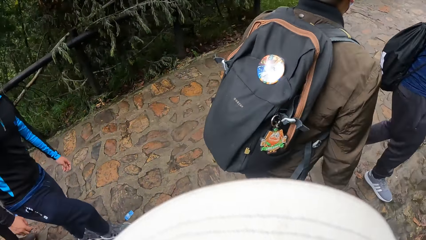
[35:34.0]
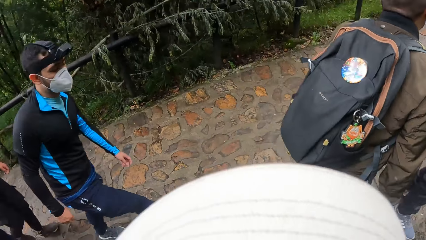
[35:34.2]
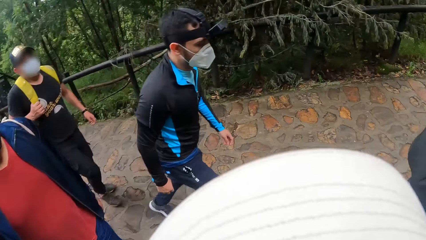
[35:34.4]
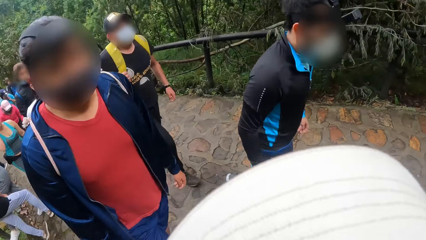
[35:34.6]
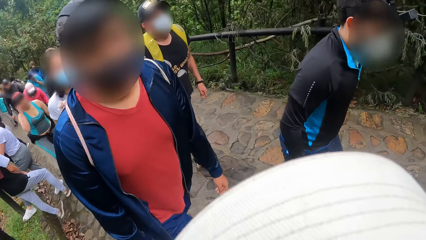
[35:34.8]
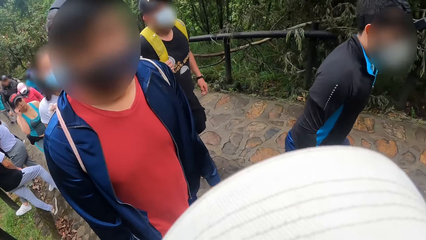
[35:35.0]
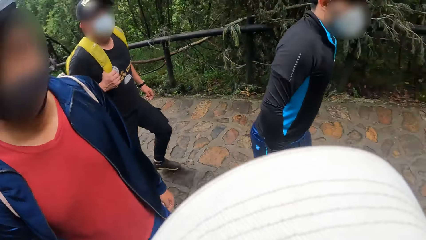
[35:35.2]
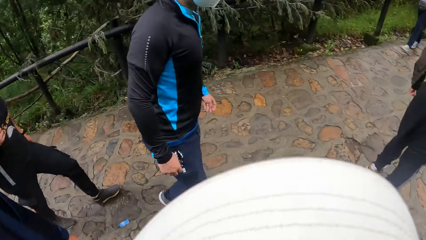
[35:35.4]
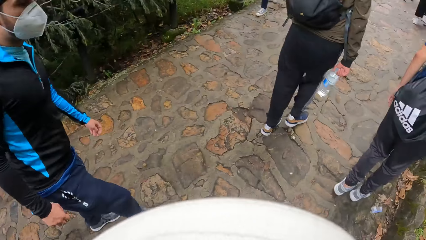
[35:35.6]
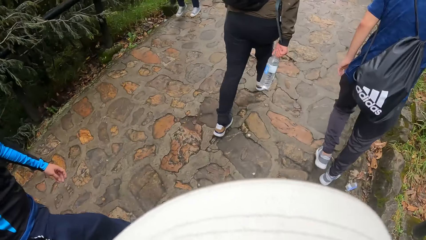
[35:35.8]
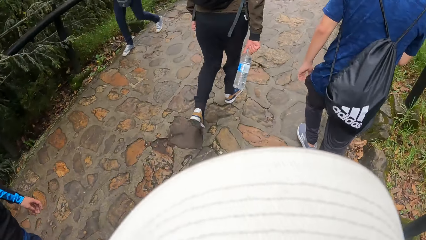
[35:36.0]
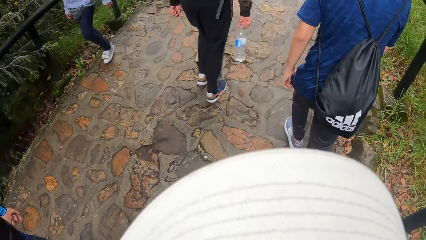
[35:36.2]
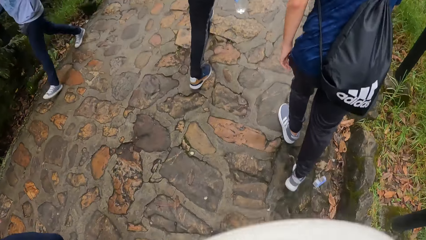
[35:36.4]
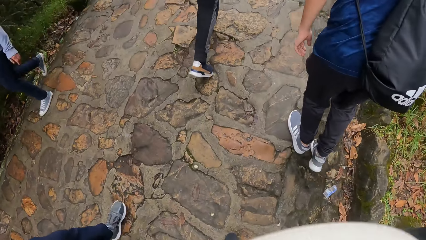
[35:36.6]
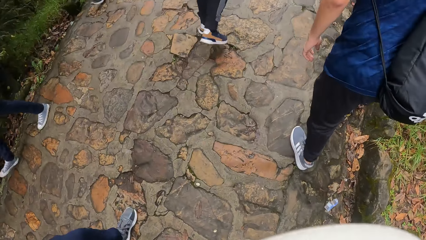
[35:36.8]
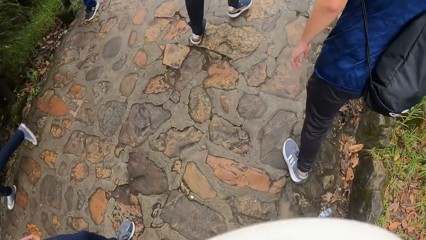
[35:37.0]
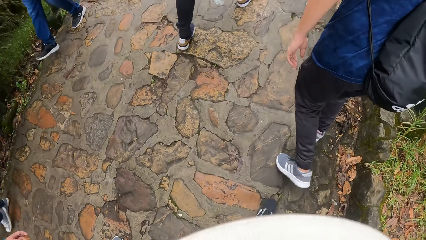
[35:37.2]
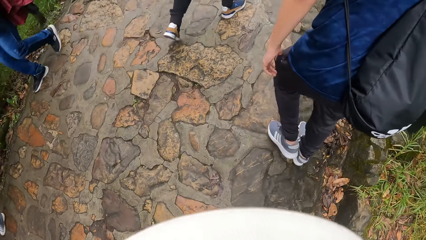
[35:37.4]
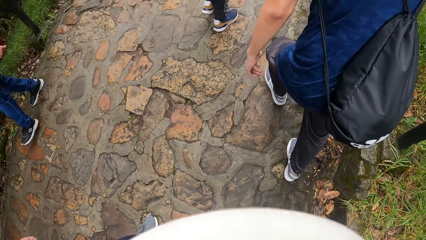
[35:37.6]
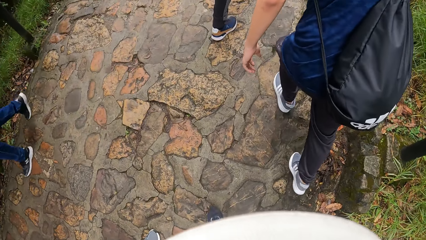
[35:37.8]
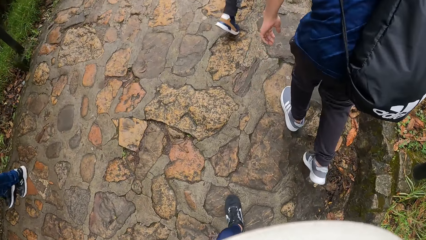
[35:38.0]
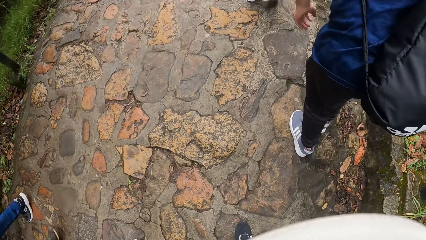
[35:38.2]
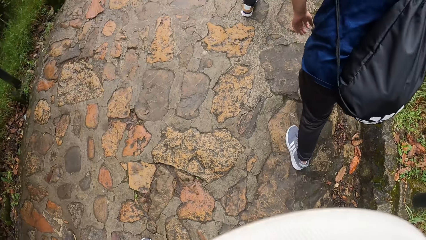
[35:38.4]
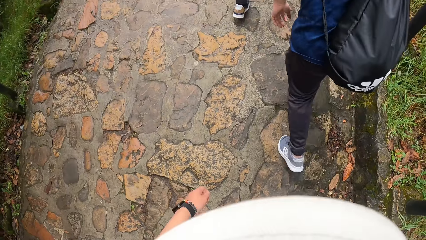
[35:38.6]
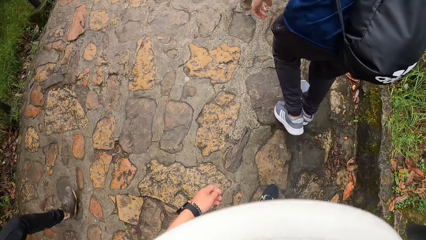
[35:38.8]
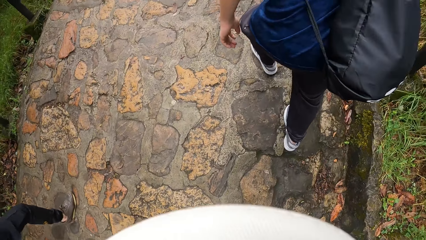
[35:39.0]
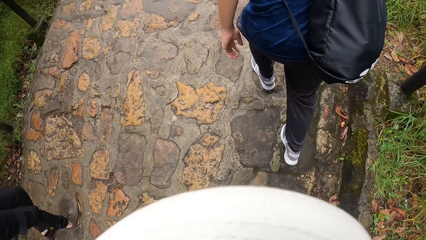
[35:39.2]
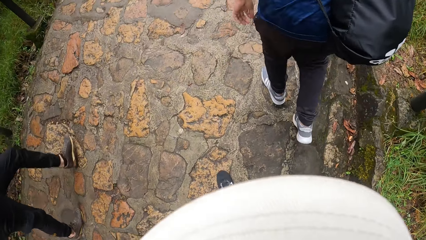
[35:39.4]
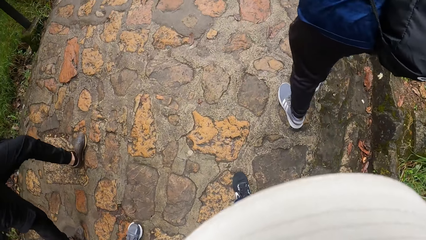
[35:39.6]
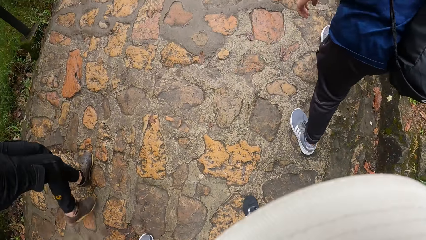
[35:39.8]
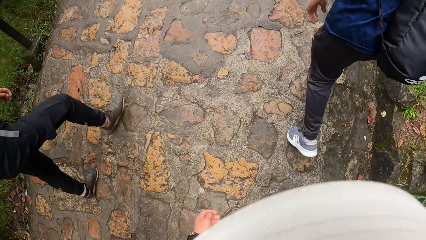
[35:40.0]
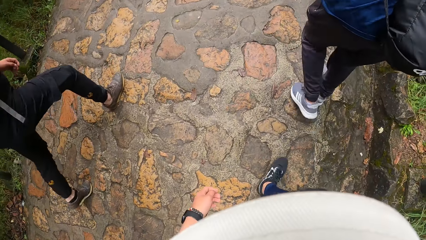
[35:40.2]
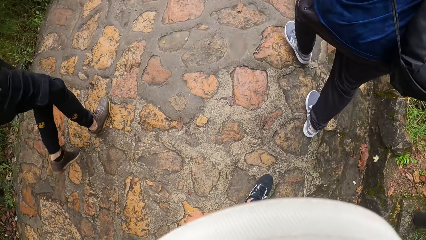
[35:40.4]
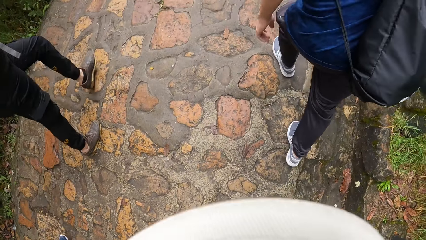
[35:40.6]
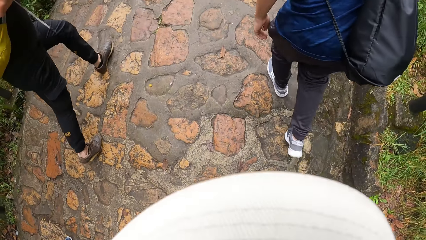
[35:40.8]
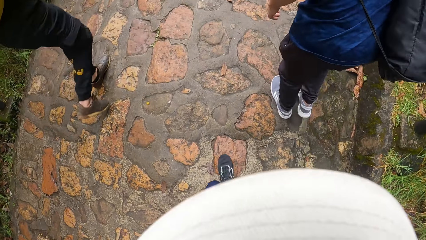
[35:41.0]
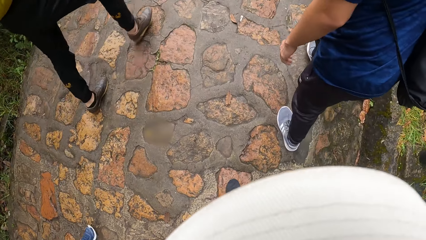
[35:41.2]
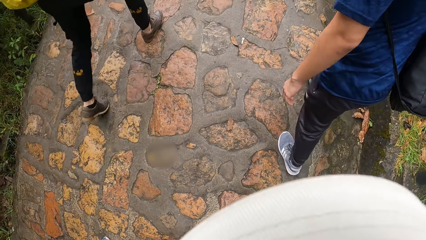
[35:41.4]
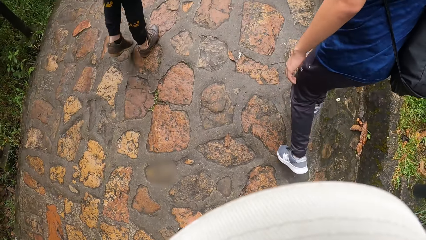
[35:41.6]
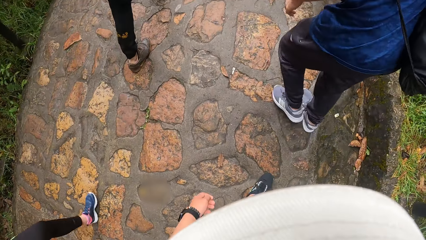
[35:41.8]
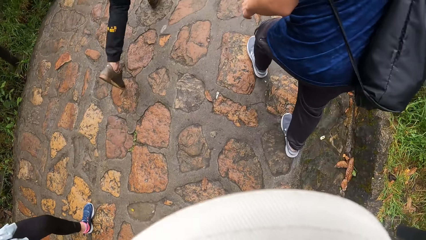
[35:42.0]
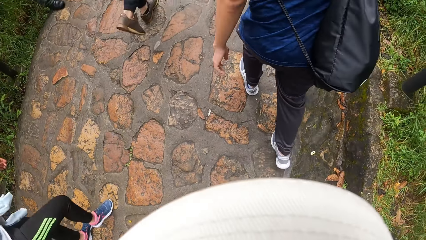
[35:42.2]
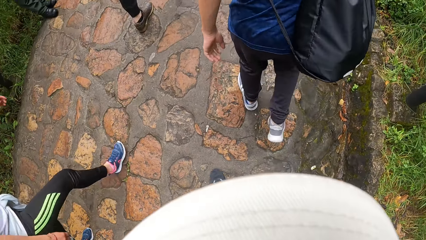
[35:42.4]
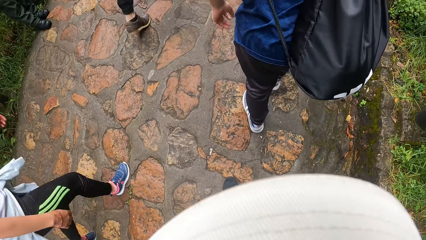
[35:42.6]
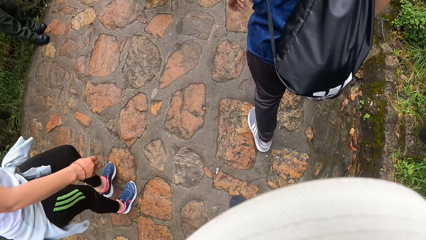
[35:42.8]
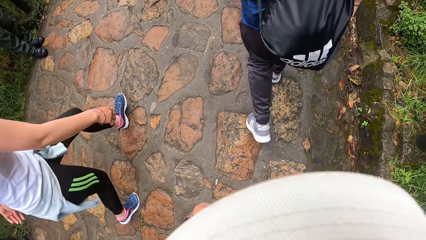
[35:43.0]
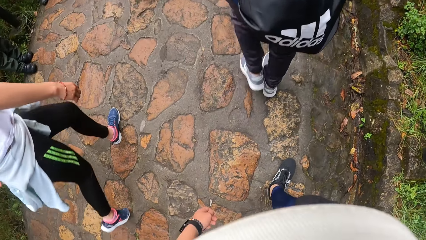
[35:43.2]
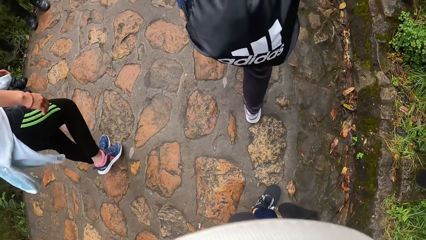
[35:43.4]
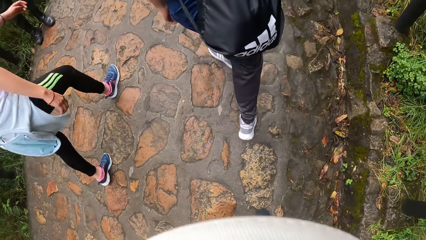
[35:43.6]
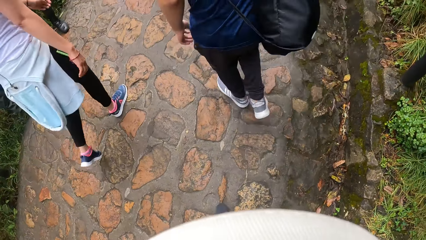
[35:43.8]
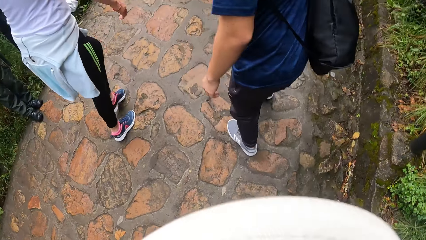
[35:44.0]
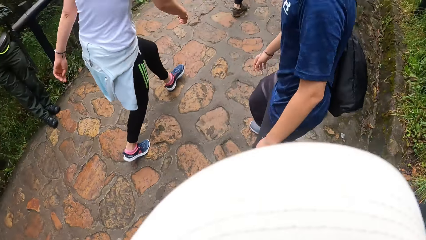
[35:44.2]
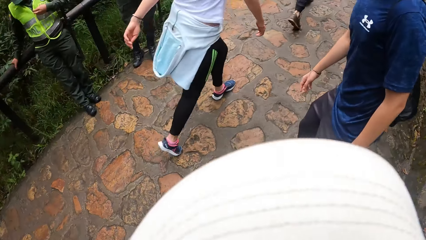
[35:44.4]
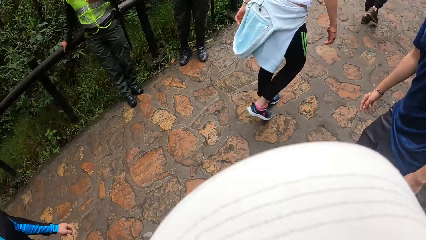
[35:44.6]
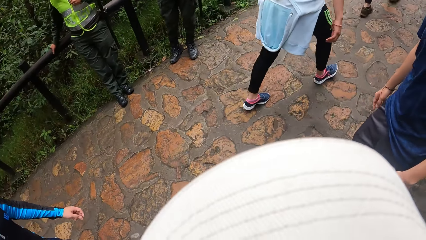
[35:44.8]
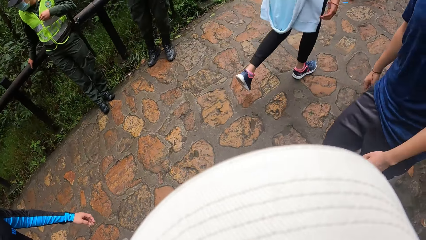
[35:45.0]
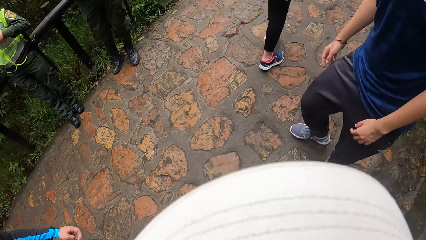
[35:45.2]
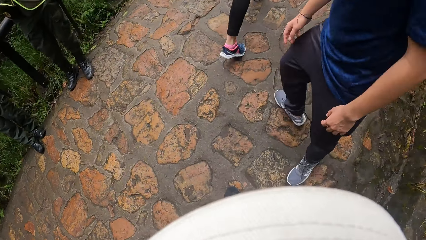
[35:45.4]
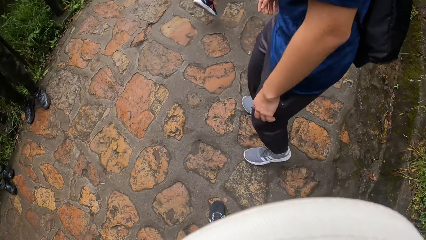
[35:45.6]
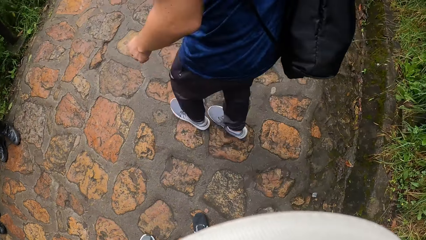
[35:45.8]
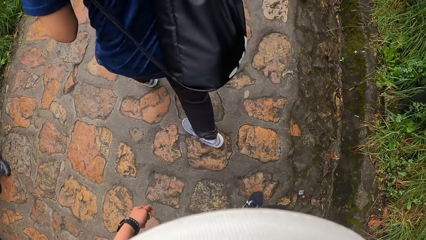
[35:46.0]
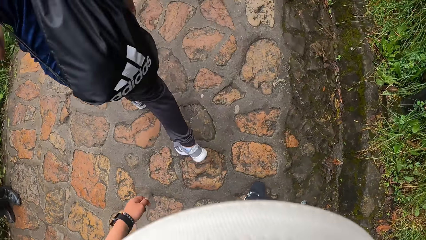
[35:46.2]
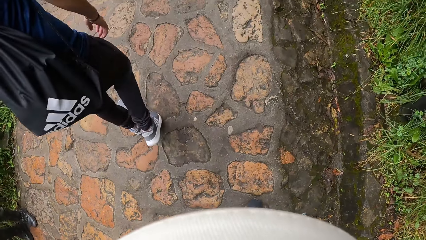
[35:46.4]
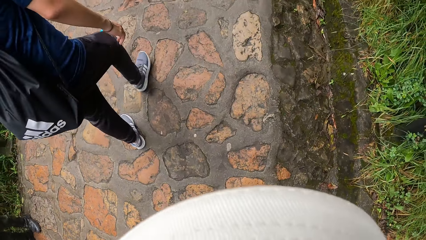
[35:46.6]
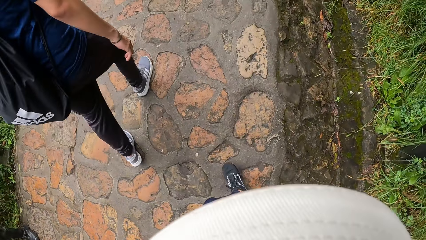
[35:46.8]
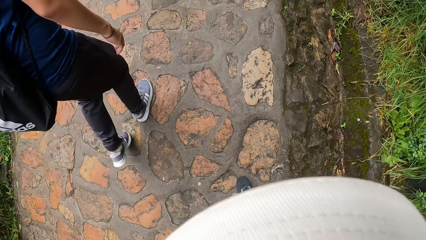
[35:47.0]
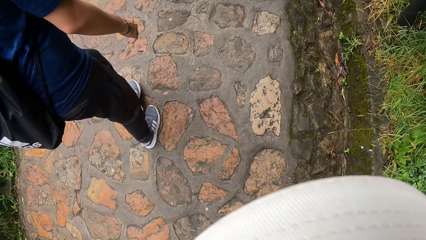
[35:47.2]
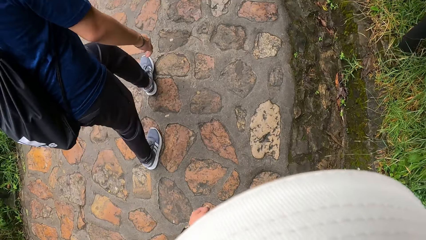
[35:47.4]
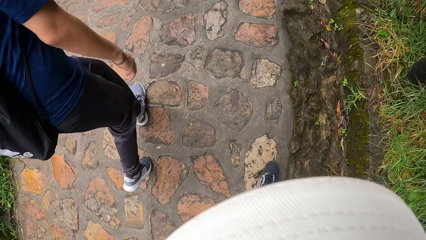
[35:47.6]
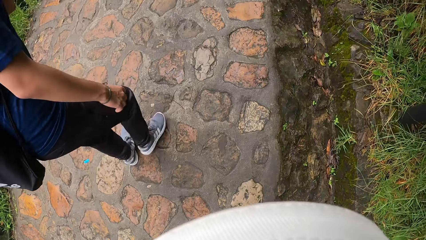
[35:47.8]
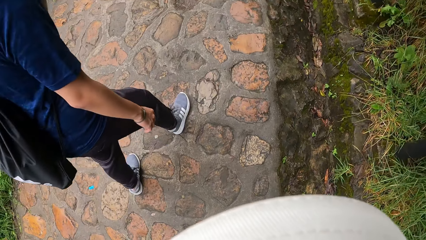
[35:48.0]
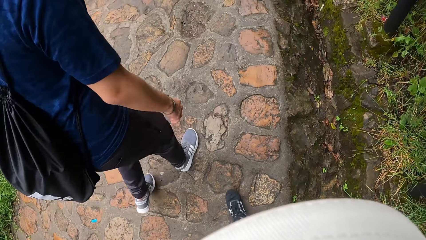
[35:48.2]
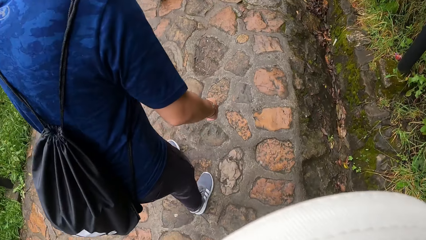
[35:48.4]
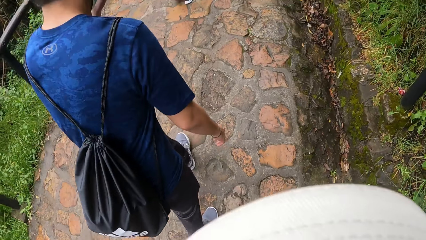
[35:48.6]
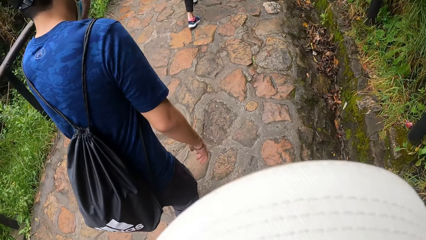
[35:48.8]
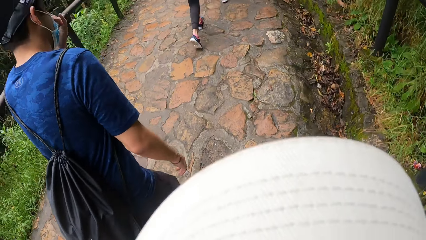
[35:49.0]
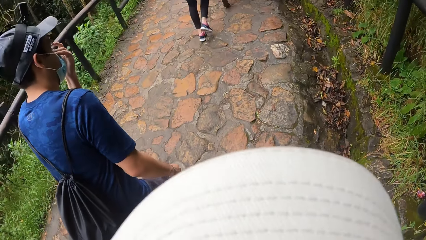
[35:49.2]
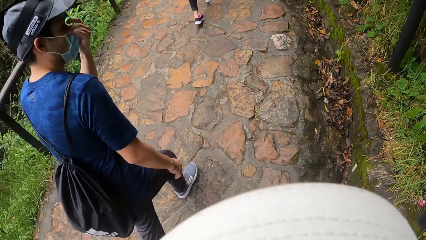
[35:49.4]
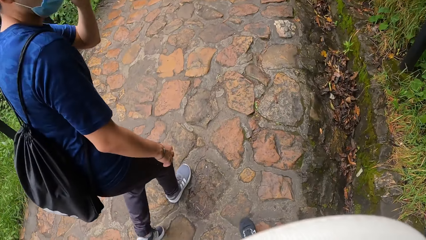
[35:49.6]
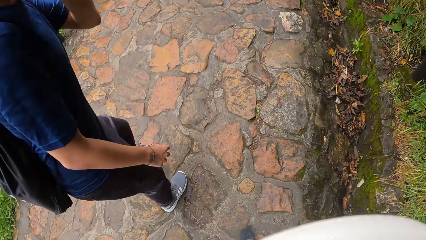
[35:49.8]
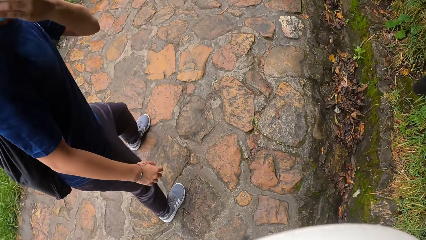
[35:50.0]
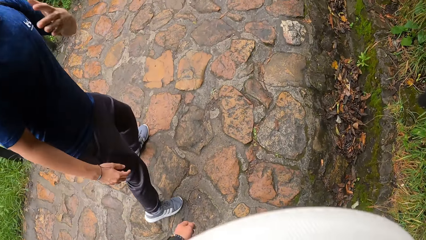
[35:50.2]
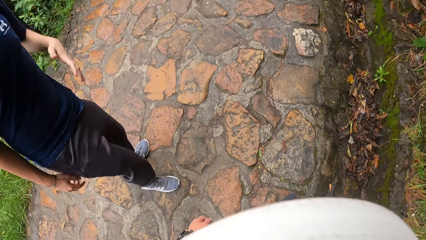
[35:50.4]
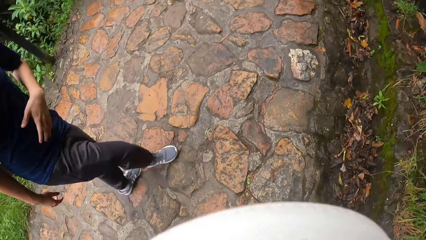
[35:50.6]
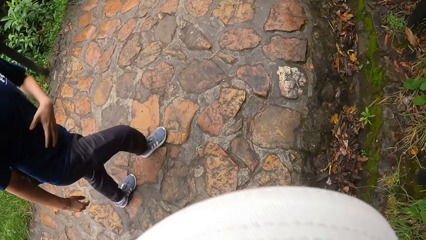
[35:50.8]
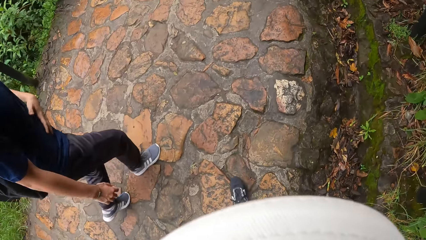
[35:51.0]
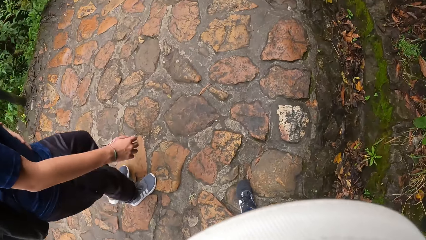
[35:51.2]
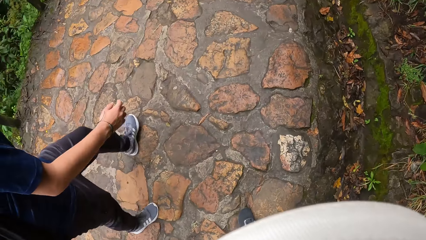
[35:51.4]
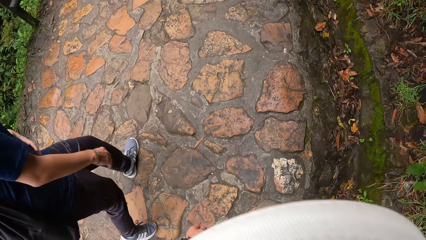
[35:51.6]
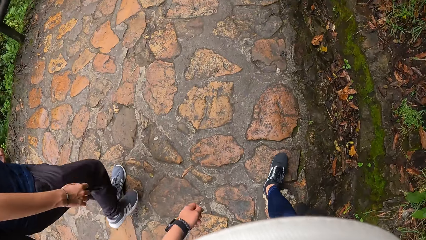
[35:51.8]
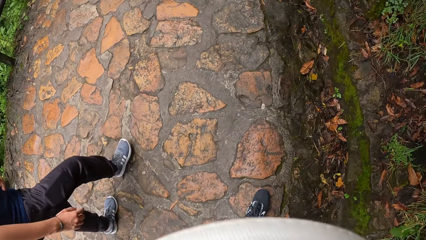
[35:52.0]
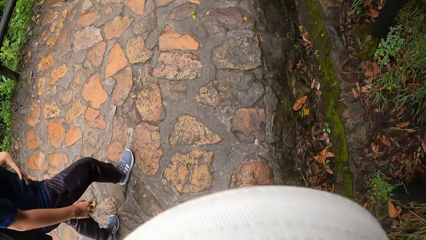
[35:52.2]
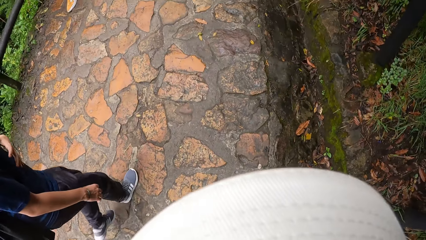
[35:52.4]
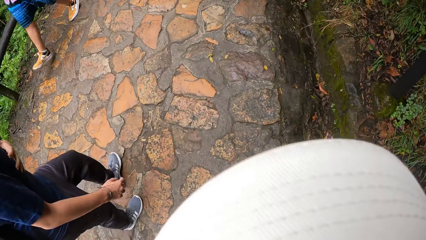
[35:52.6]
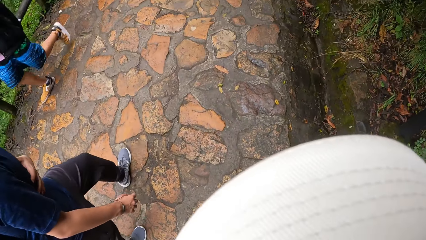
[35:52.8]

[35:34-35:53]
A man interacts with the camera wearer. The camera wearer walks around. Another man turns around and walks around. The other man adjusts a nose mask on his face with his left hand. He rubs his stomach with his left hand.
